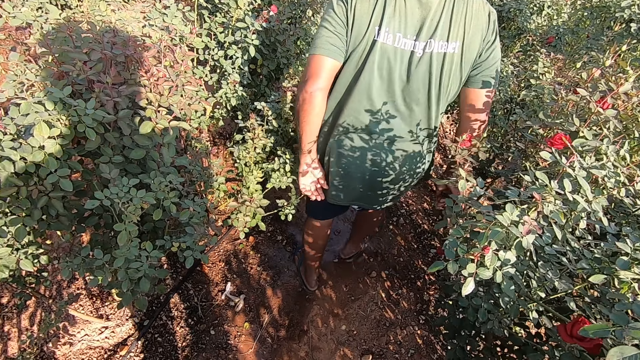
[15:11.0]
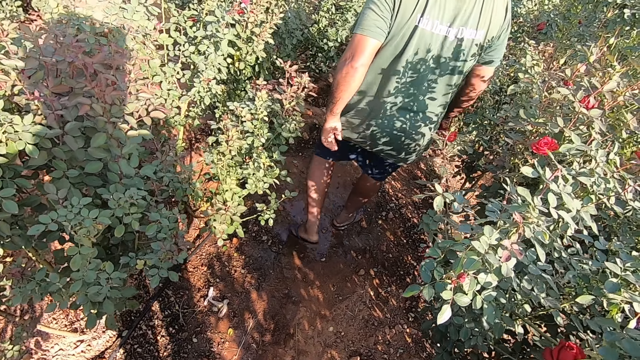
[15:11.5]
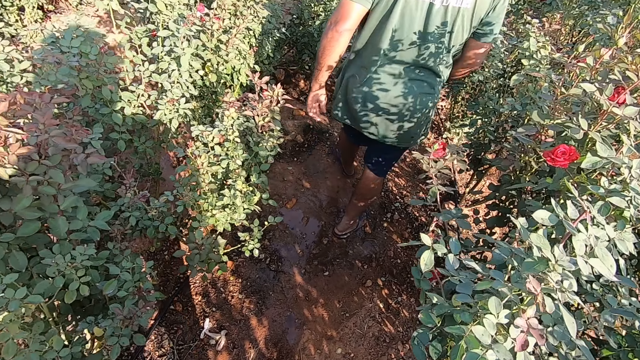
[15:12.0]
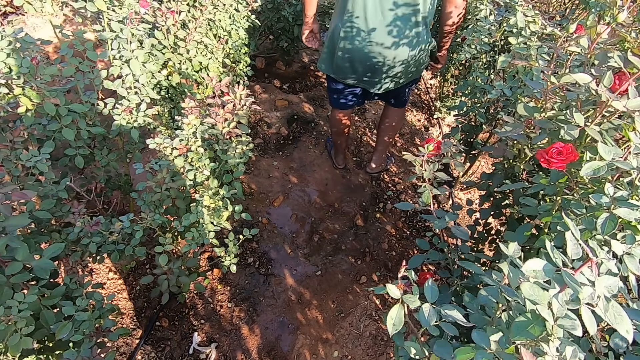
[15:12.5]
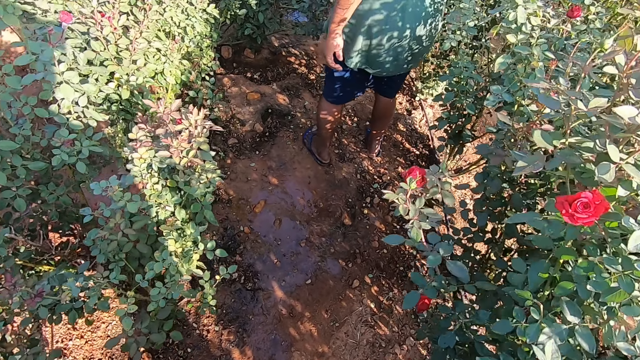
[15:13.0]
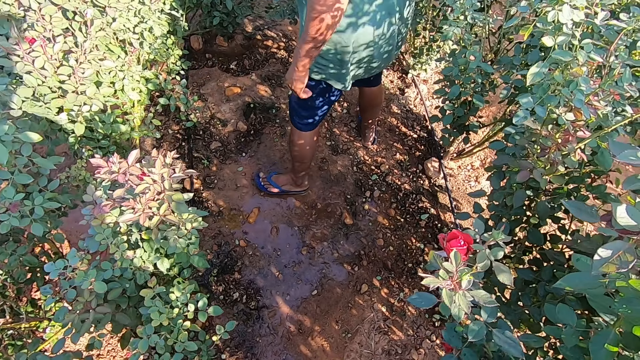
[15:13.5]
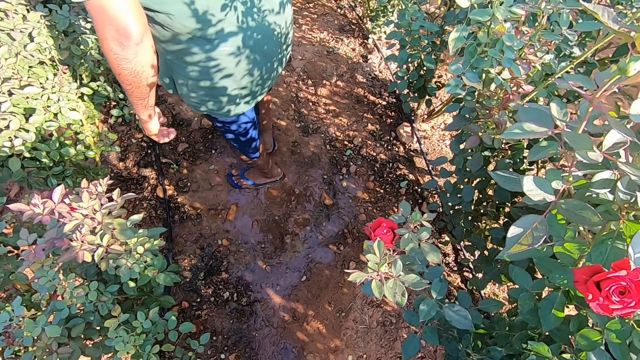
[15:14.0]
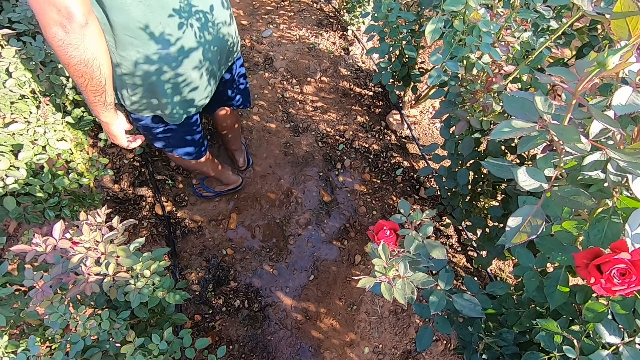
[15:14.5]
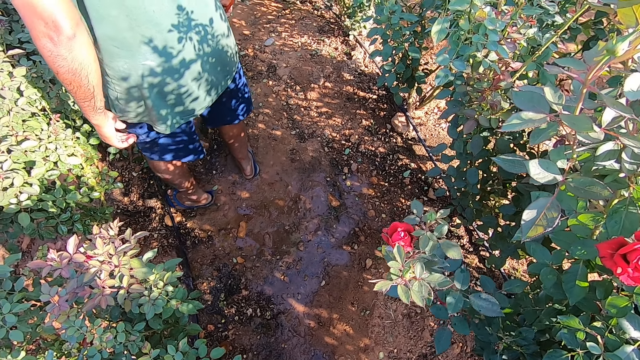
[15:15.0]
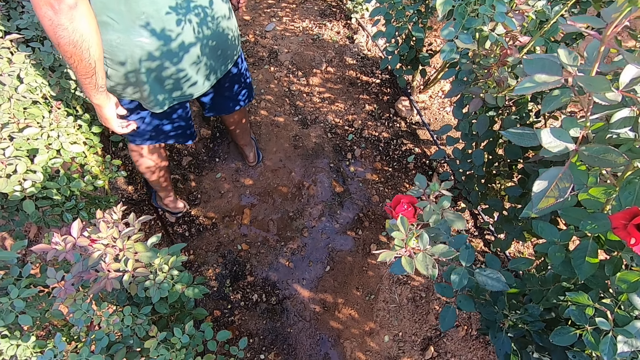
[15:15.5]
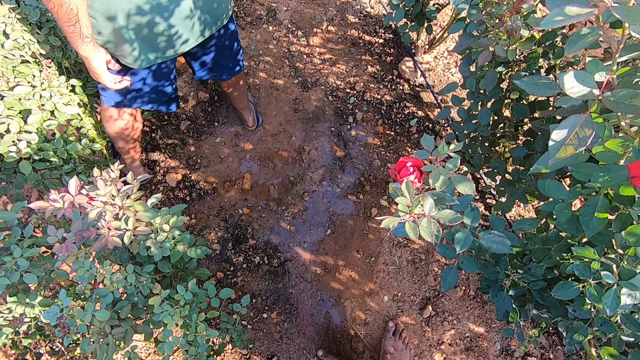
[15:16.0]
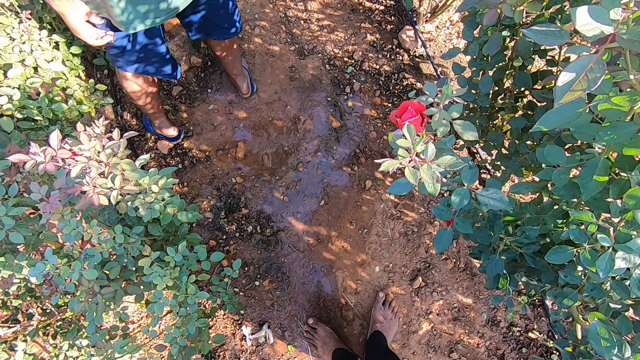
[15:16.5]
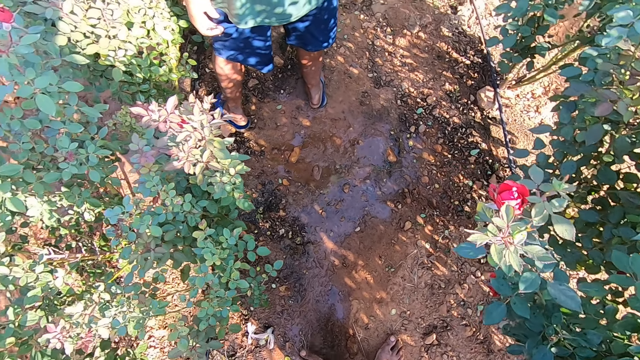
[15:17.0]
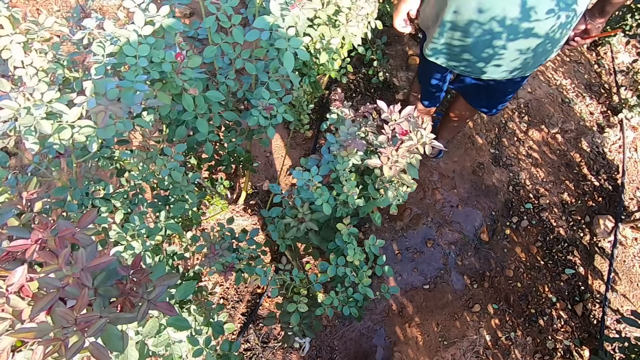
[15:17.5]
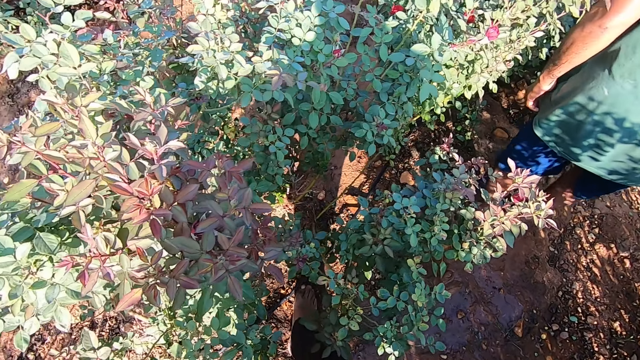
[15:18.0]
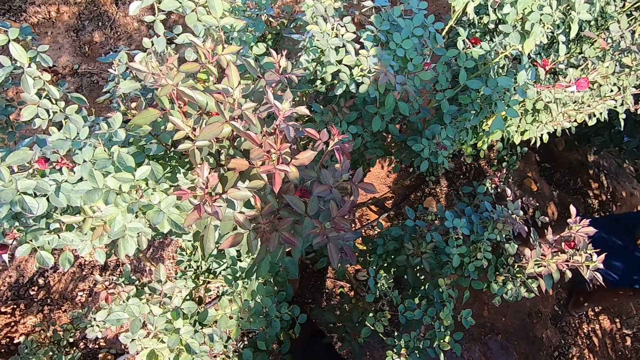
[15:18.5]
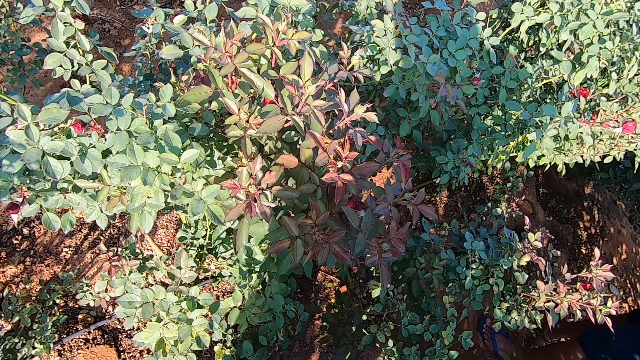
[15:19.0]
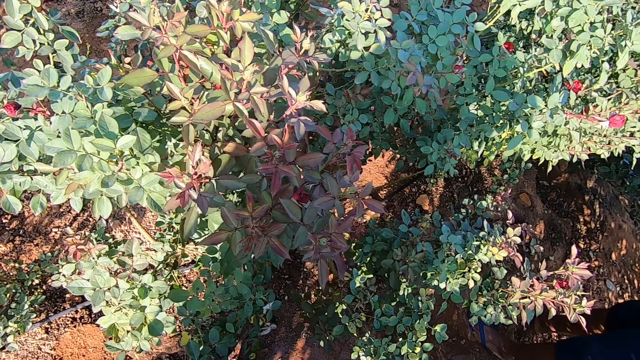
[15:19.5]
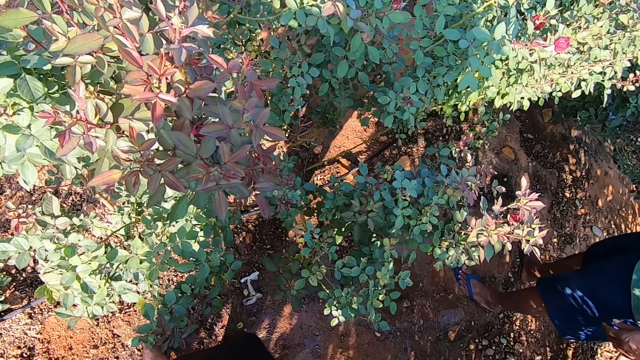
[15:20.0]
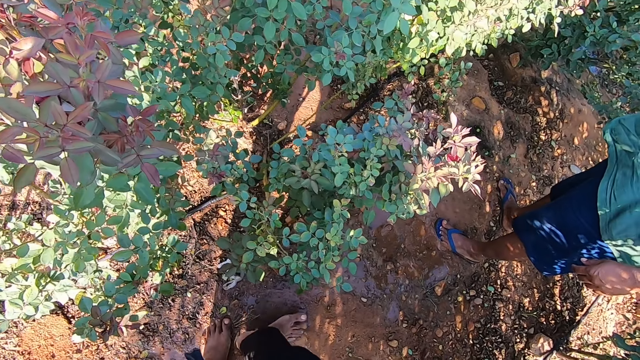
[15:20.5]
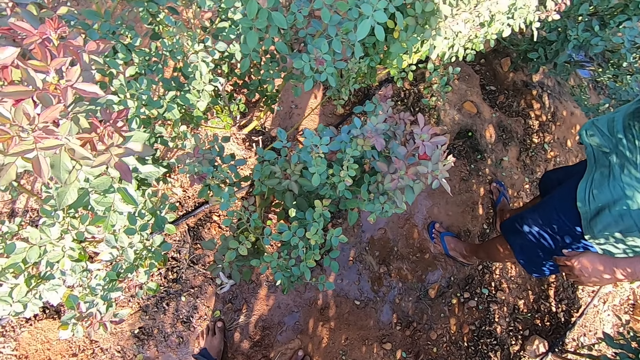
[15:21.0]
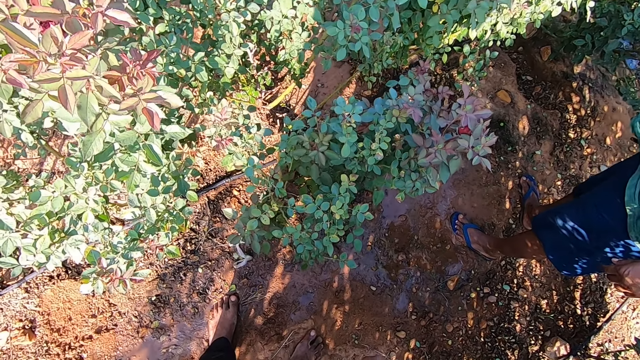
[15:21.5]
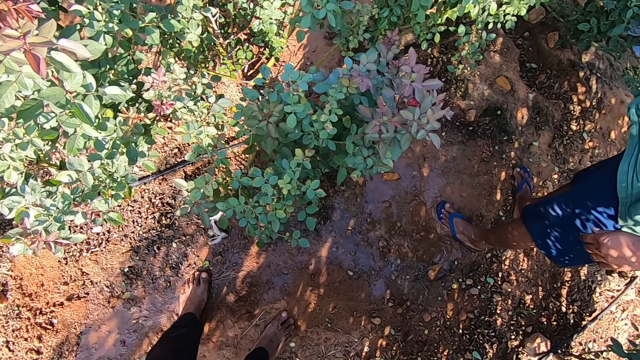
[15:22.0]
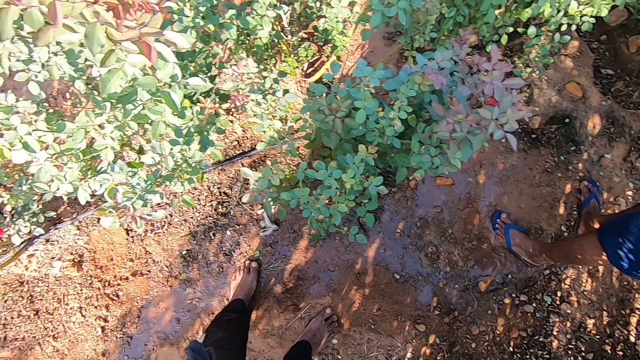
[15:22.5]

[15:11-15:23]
A man moves the hose pipe on the ground with his left leg. The camera wearer moves the pipe on the ground with his right leg. He walks around the garden and interacts with the man.

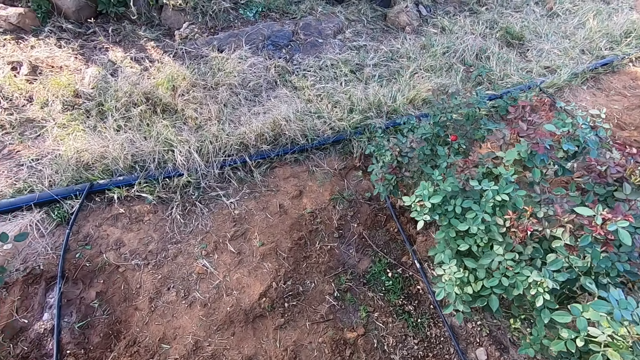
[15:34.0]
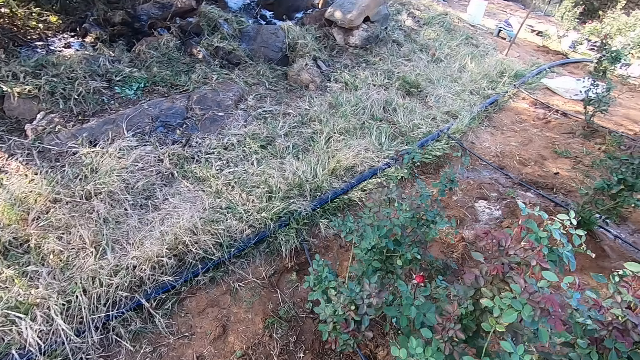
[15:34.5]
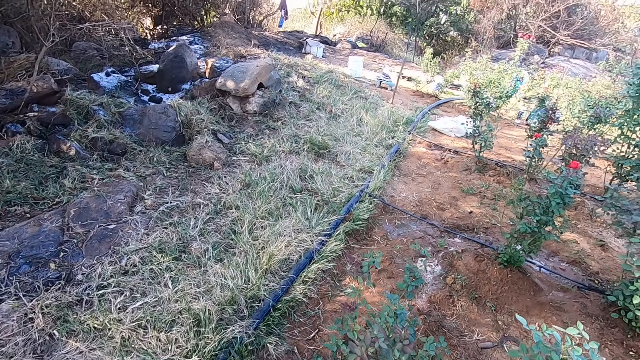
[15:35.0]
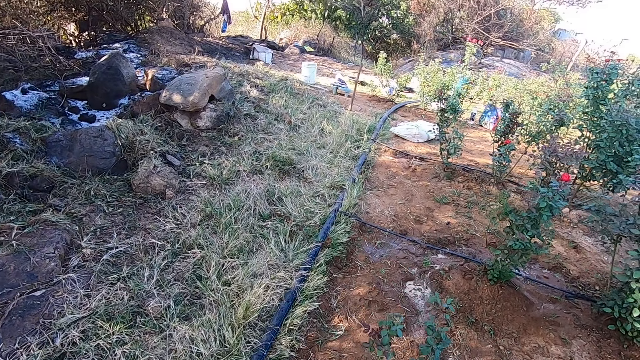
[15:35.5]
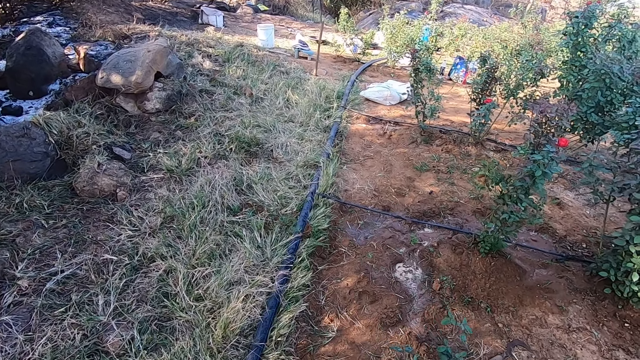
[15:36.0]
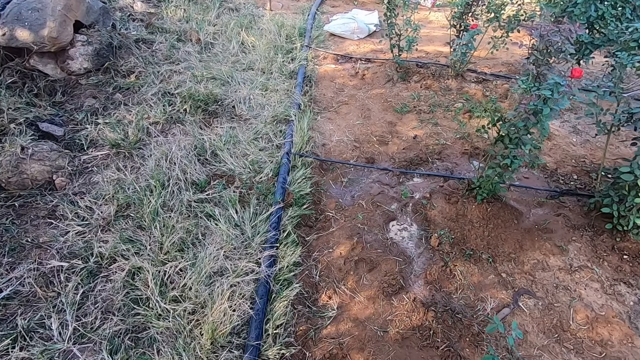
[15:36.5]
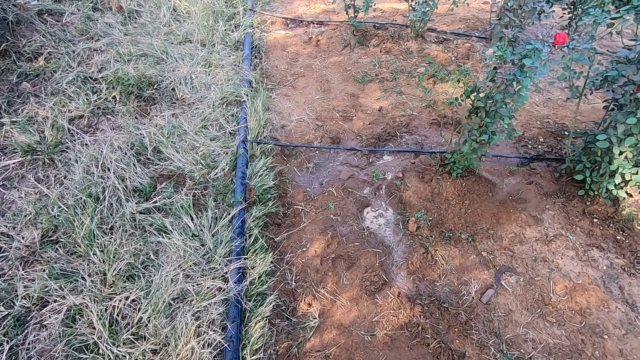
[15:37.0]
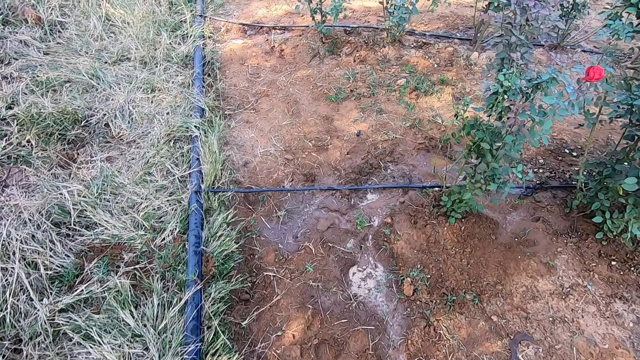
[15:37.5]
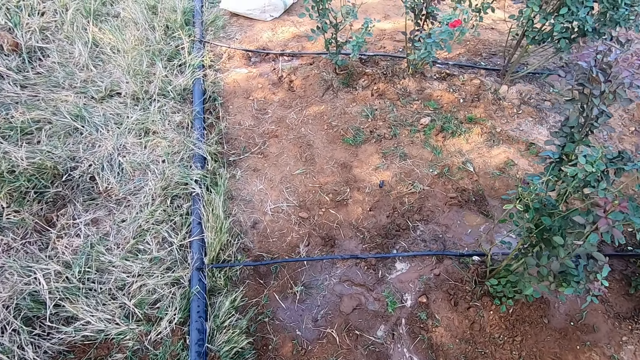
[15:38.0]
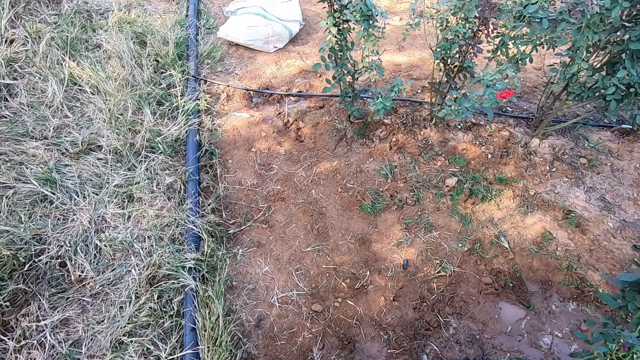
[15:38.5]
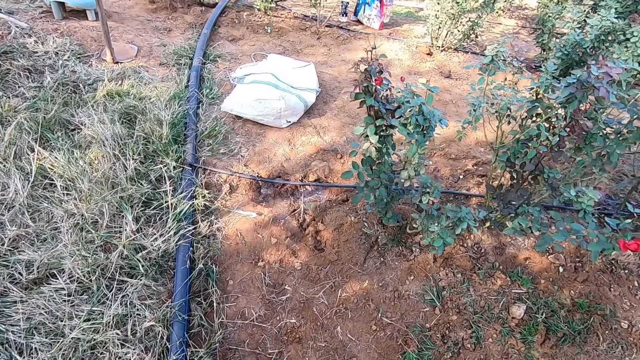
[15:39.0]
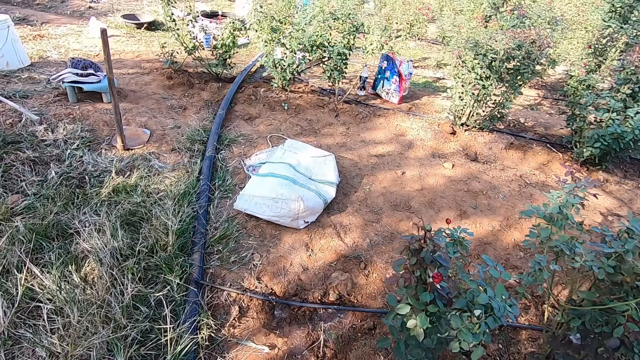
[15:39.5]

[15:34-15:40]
The camera wearer interacts with the man.

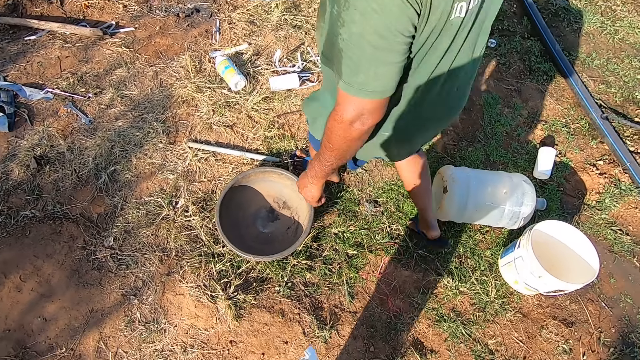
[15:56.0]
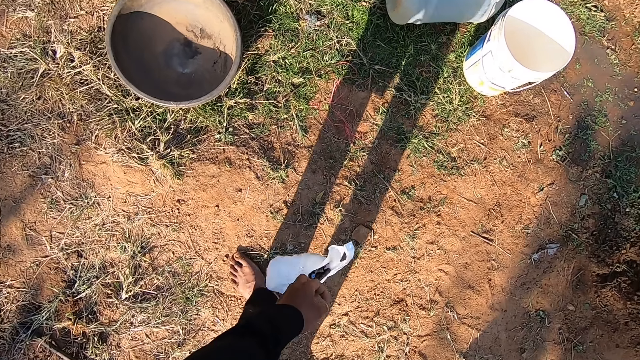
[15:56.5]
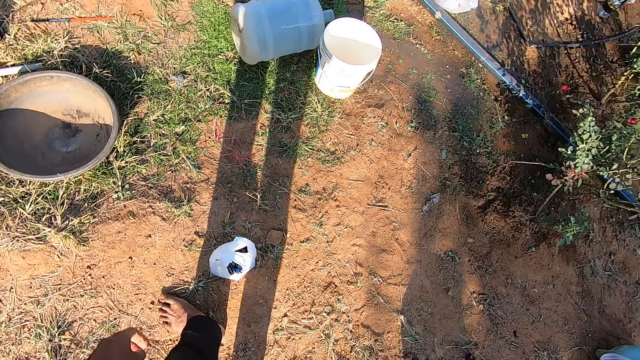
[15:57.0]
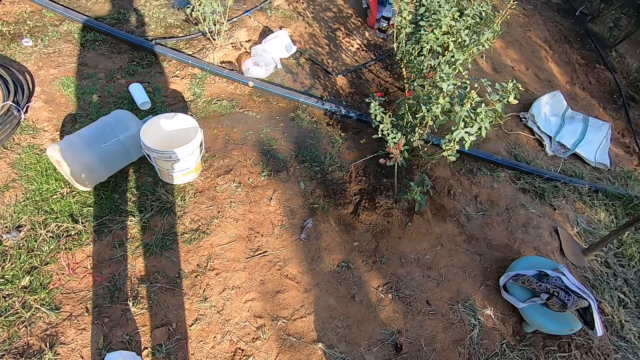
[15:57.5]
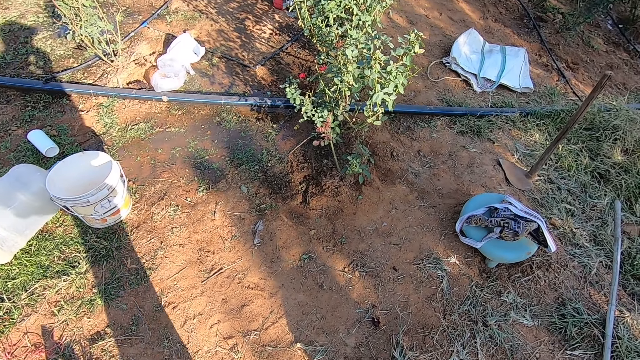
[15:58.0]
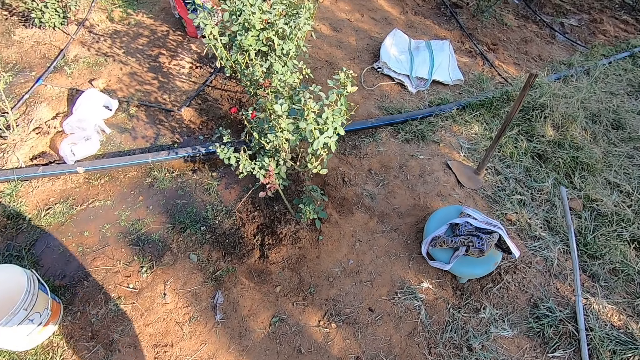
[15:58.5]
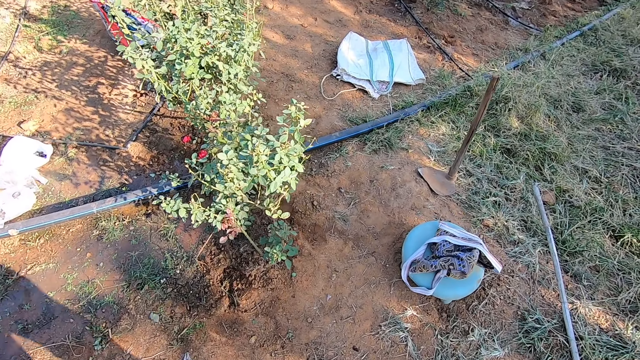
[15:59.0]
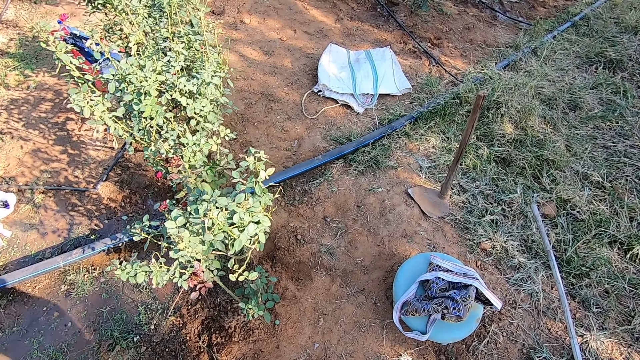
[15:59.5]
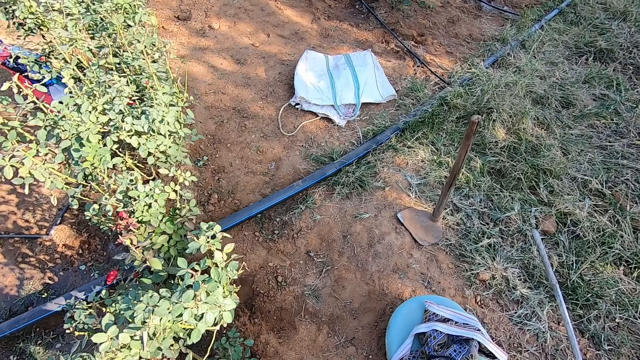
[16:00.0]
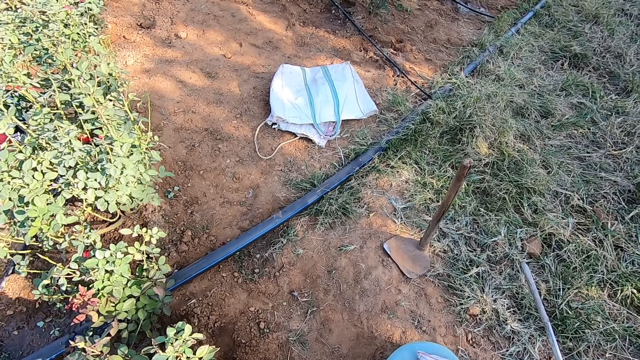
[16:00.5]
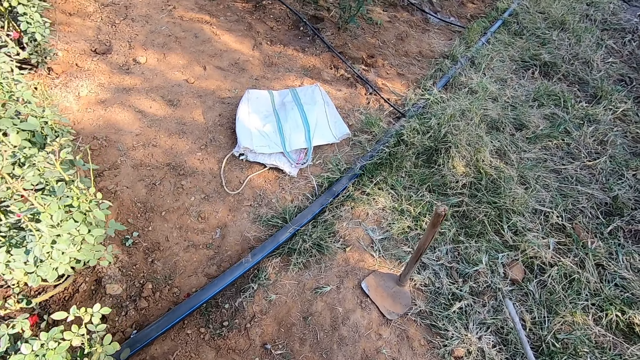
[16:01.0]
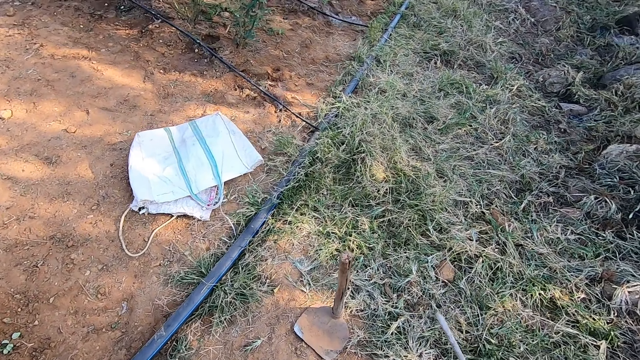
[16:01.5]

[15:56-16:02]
The camera wearer drops the plastic or paper bag on the ground with his left hand. He walks around the garden.
